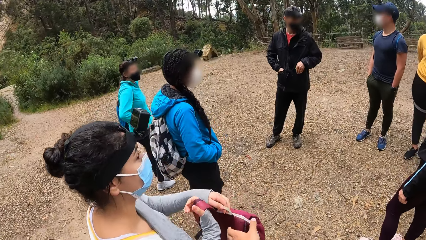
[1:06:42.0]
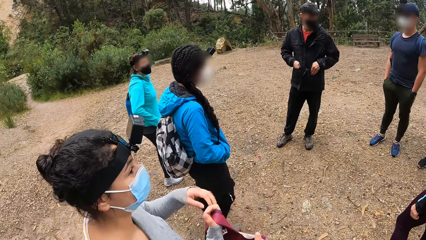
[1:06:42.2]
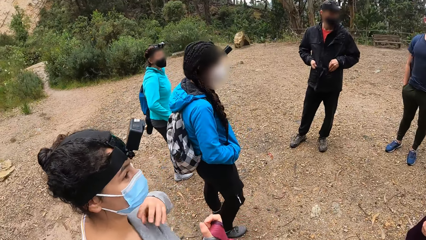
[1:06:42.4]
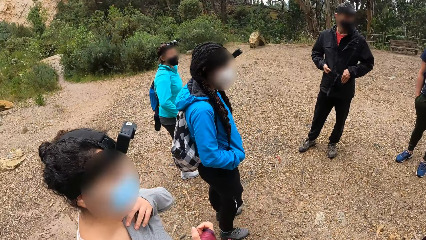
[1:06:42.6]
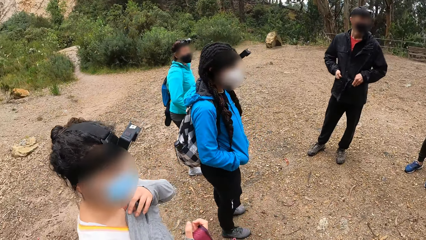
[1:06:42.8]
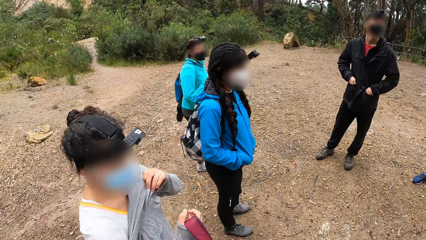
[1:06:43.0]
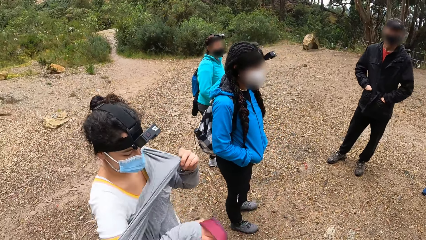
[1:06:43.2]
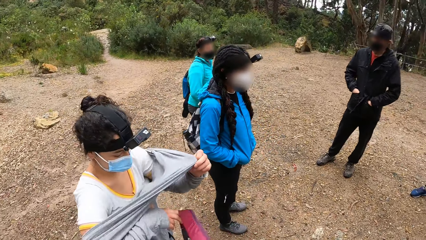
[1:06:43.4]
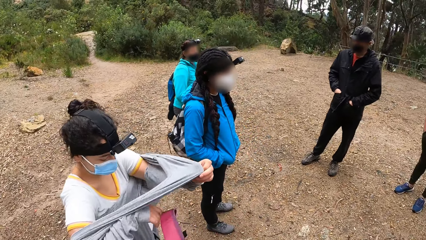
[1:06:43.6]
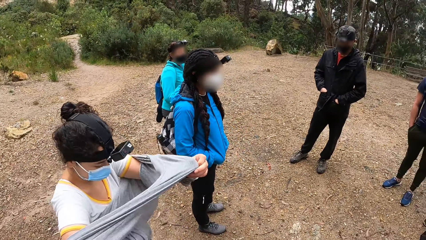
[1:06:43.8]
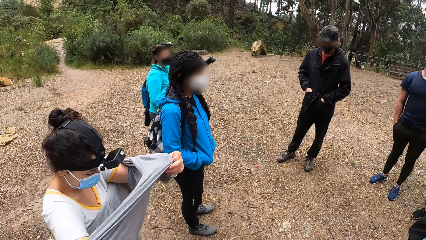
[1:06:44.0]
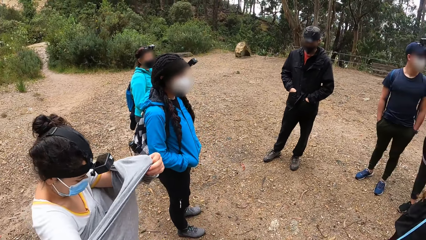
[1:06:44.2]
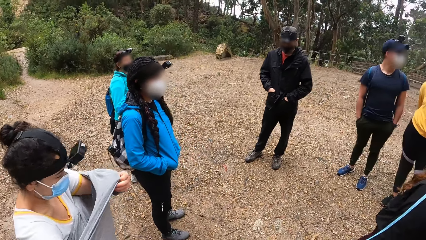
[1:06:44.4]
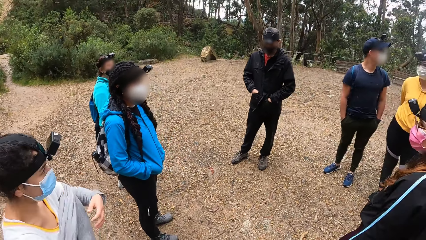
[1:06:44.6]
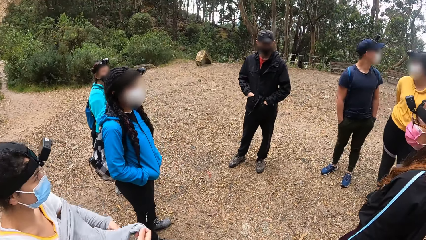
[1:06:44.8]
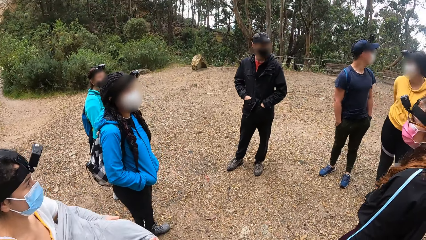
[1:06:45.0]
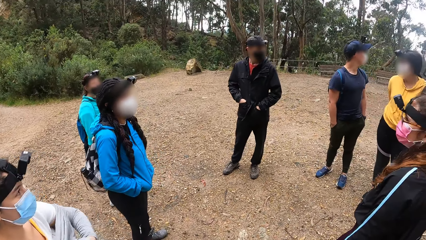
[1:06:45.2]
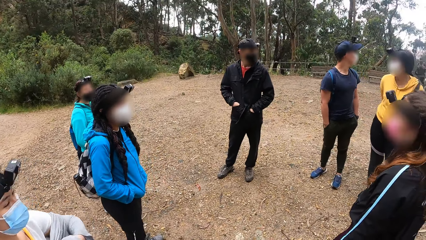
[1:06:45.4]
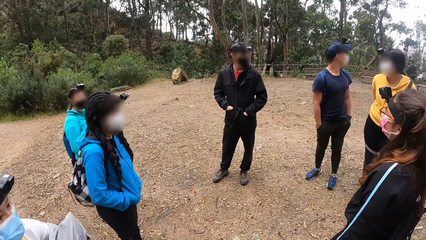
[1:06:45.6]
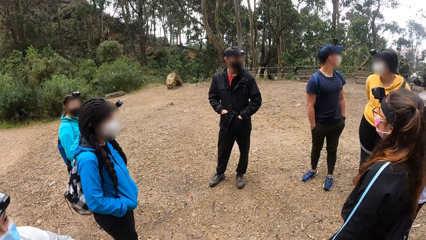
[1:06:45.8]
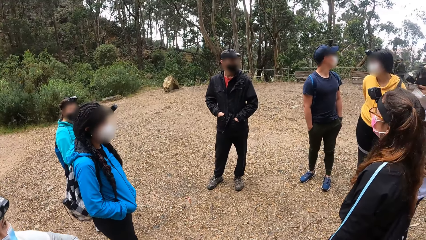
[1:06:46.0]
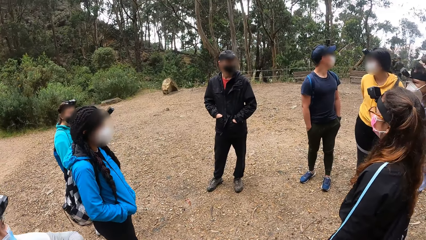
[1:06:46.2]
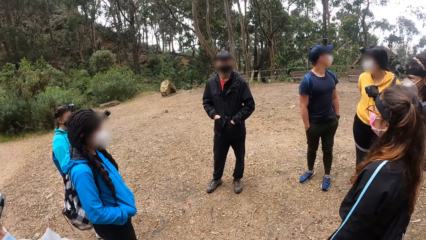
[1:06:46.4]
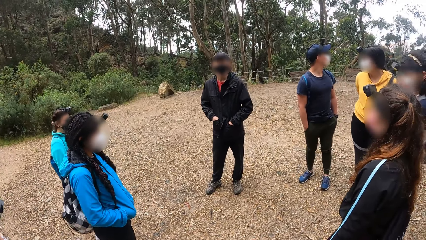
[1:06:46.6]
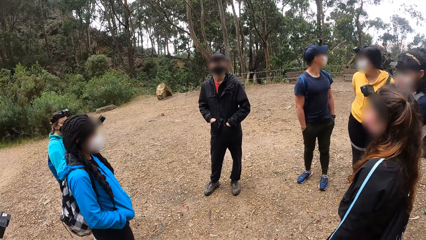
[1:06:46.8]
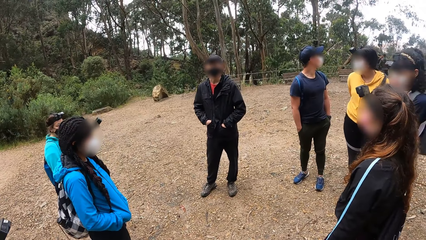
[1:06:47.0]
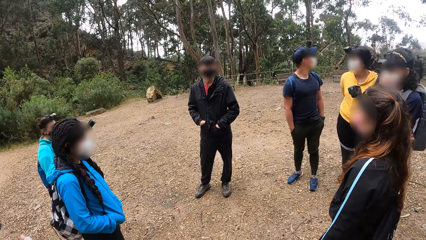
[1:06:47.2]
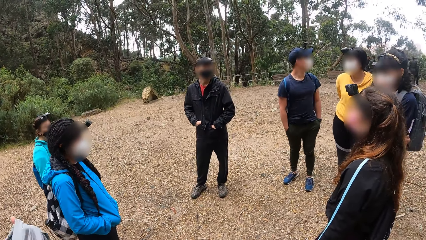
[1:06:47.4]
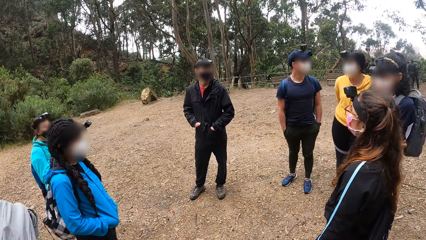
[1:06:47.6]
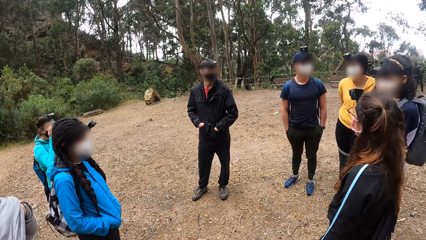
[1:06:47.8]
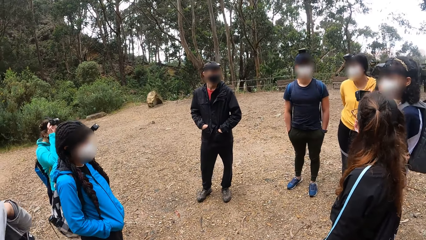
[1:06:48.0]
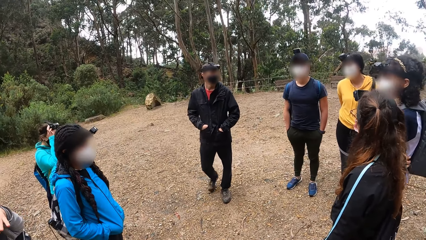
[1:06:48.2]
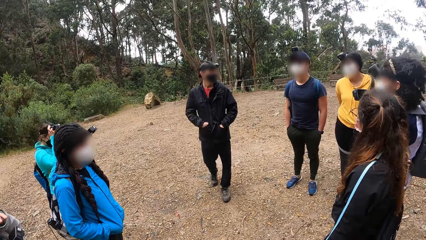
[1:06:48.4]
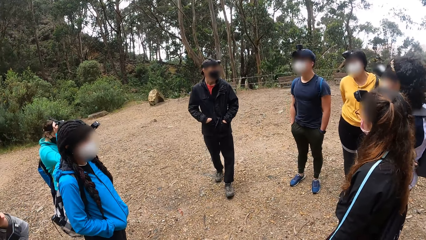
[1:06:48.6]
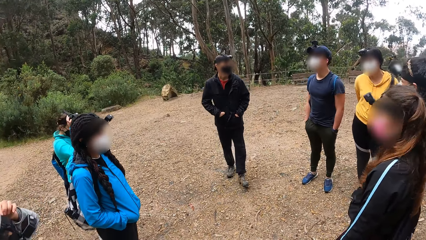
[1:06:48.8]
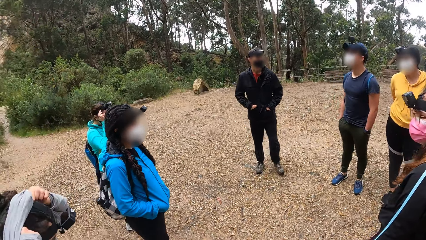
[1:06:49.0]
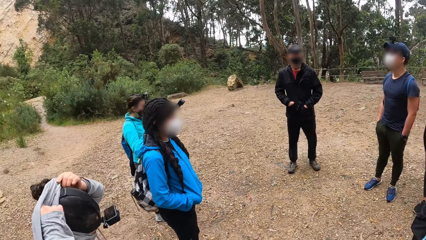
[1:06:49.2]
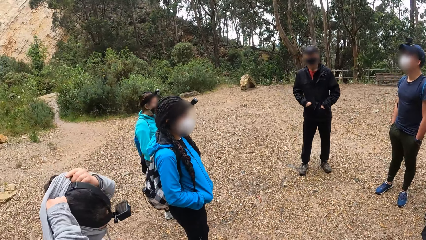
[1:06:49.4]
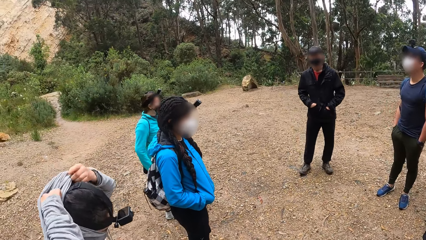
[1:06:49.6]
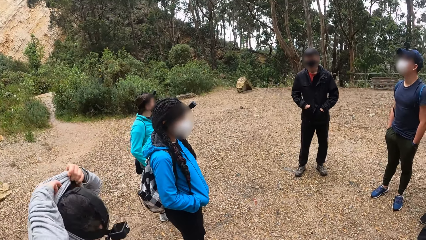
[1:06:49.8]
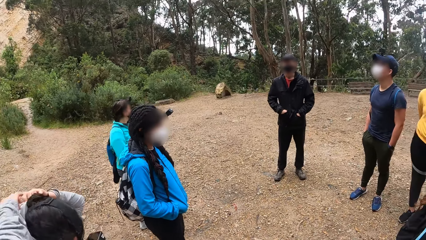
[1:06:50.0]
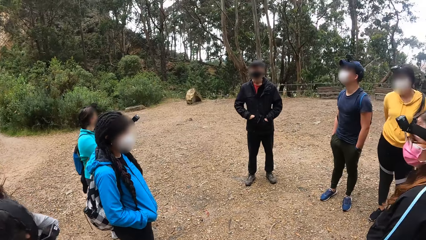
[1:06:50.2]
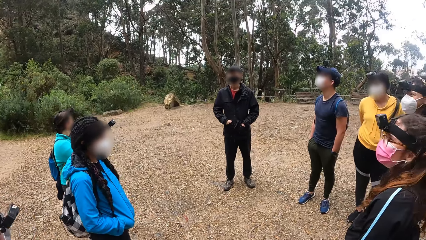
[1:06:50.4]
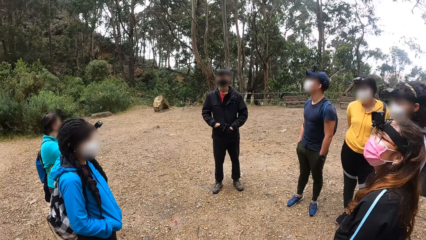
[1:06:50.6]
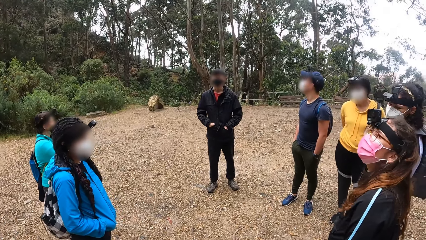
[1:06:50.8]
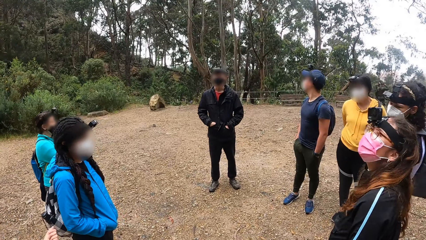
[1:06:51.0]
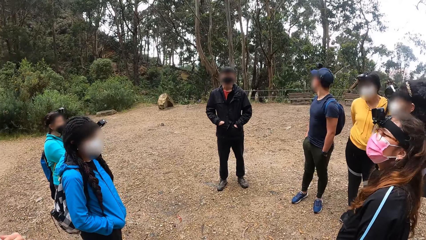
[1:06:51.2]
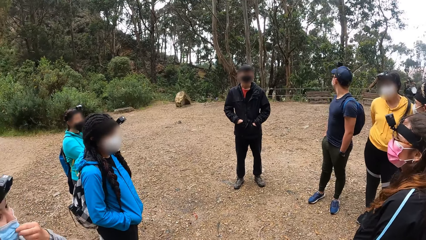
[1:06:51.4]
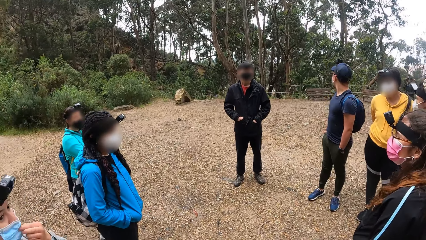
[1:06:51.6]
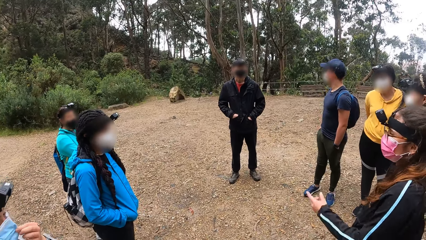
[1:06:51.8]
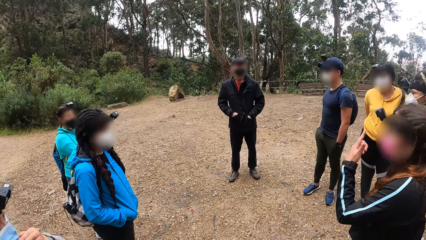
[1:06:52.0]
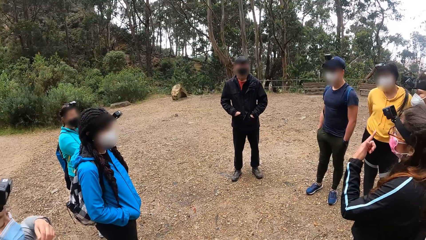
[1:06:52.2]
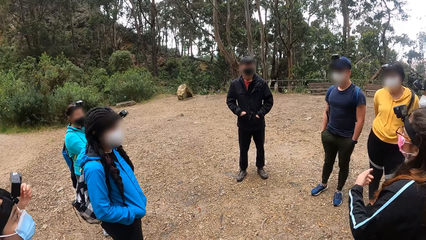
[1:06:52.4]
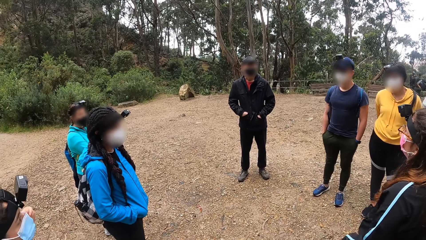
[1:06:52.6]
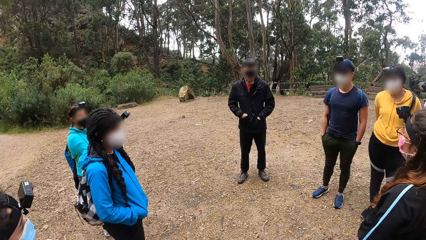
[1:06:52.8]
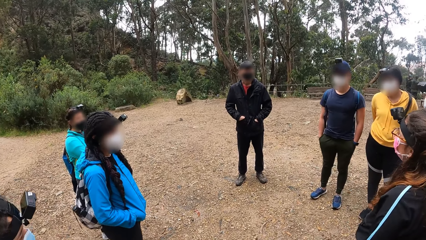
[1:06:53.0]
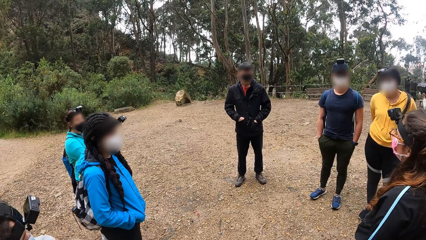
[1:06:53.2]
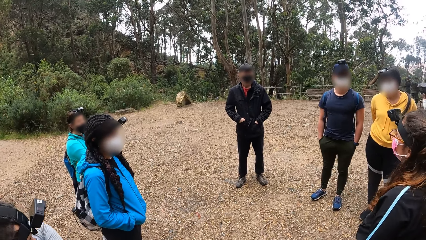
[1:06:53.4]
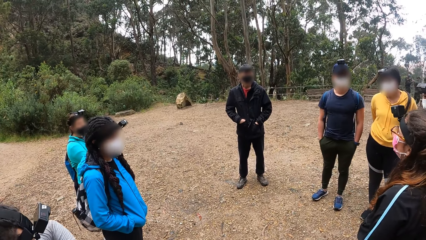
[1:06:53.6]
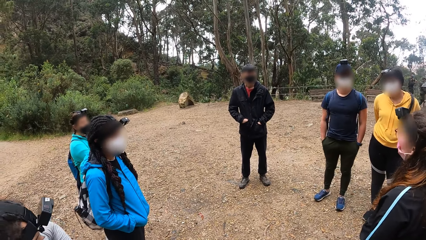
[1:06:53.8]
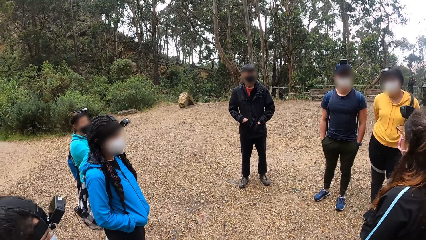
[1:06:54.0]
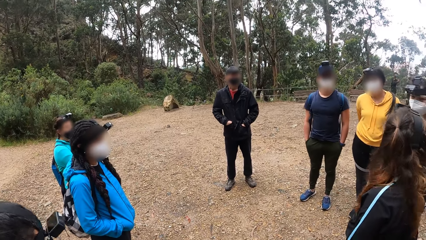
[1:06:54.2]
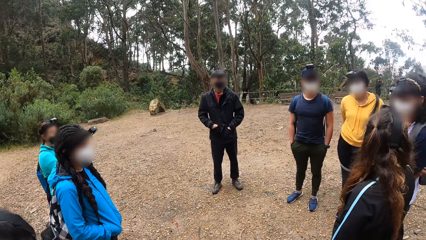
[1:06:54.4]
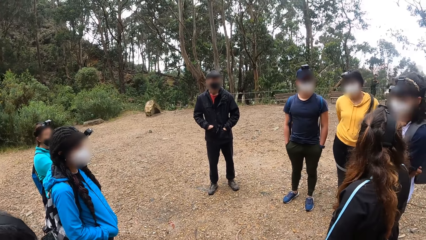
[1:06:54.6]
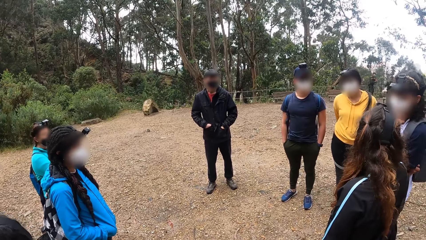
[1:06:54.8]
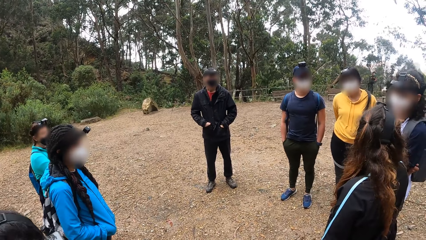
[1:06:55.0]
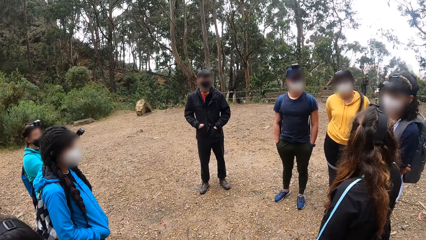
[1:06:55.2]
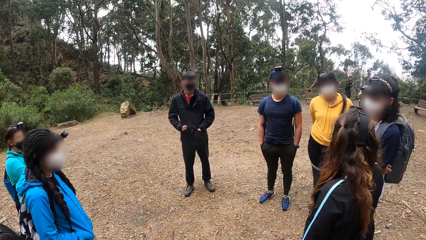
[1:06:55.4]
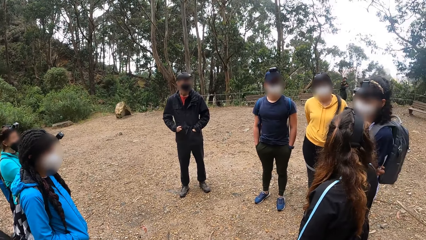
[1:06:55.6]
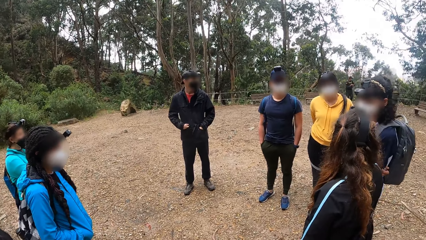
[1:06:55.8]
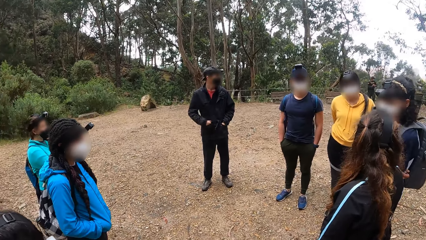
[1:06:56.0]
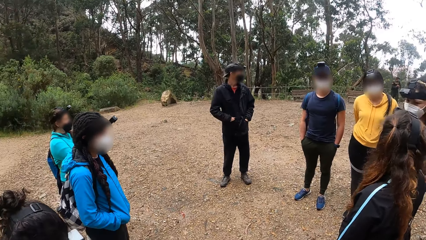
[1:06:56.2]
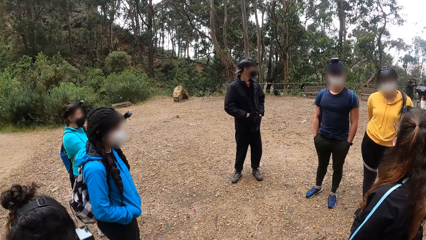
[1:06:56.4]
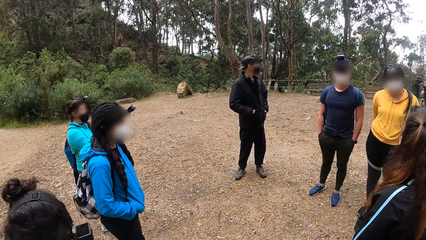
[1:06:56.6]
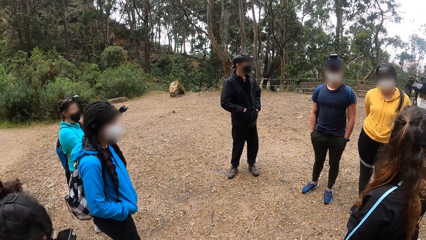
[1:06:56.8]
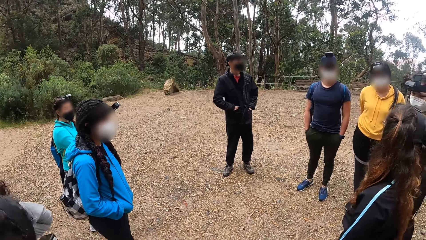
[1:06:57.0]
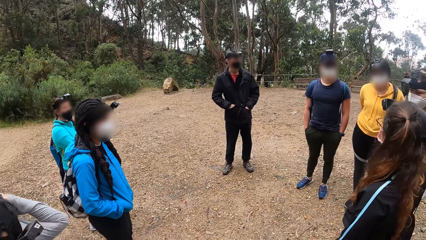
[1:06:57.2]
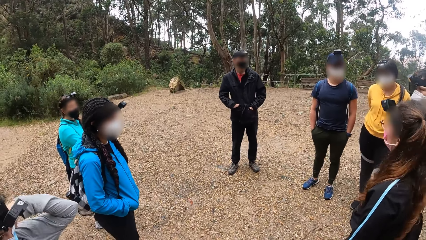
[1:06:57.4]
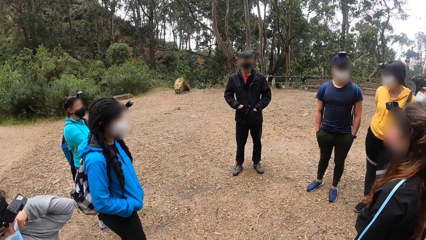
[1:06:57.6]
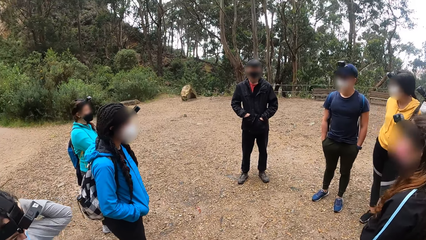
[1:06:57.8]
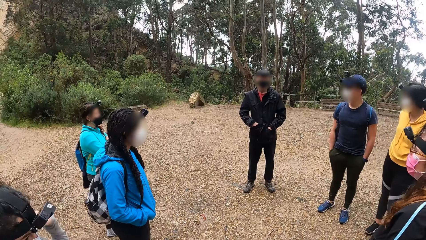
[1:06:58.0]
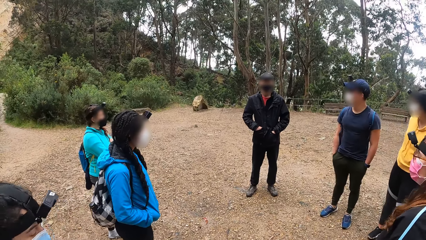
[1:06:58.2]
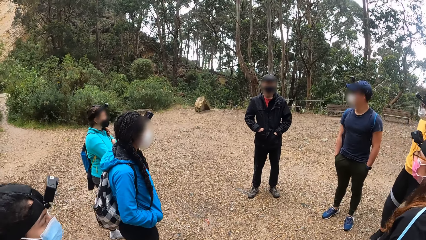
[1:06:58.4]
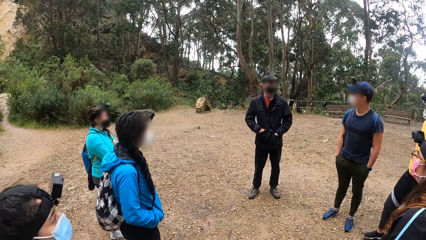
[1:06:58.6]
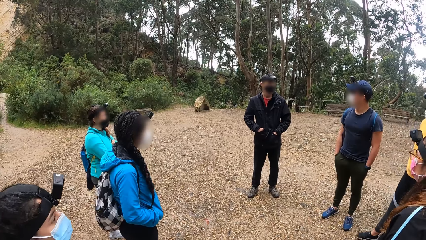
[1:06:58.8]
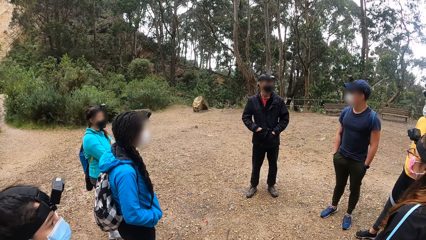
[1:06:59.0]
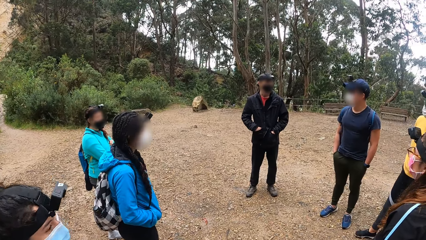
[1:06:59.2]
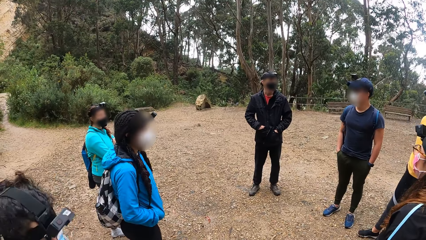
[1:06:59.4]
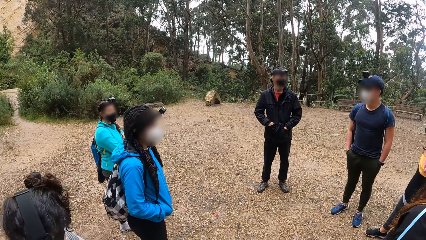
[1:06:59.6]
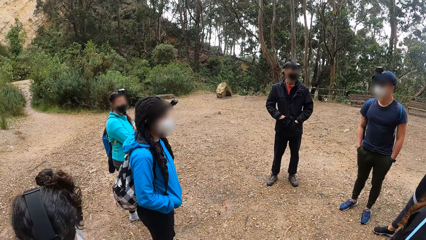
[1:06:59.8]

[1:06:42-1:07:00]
A person sways a hand. The camera wearer takes a bag from the woman with his left hand. Another person wears a sweater. The camera wearer looks around. A third person points a finger and converses with a fourth person. A fifth person converses with the first person.
